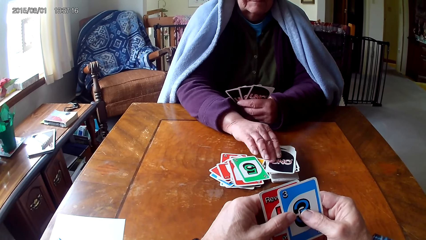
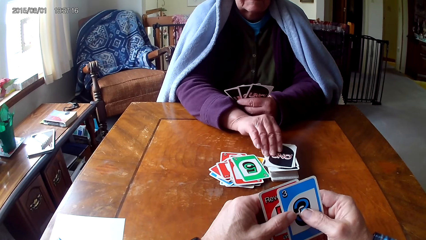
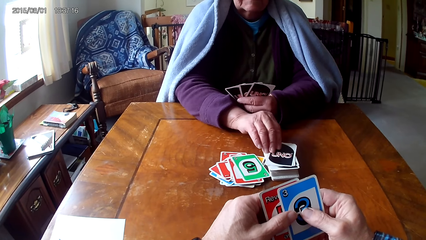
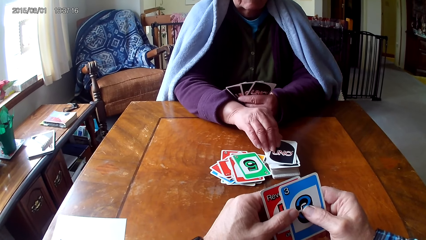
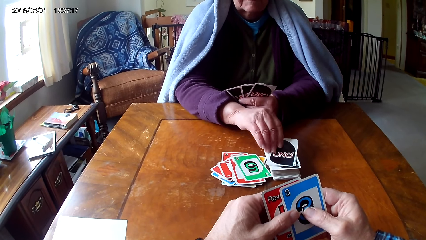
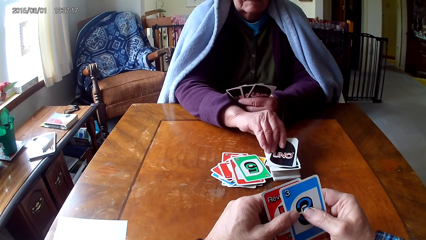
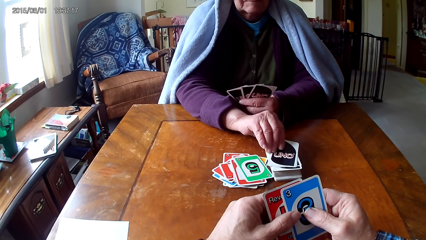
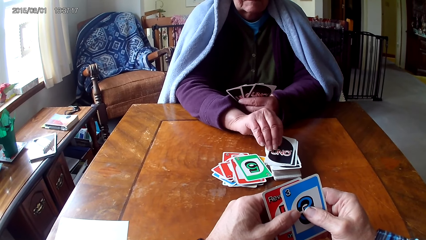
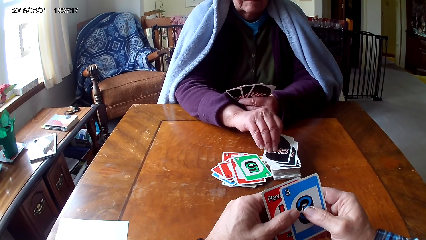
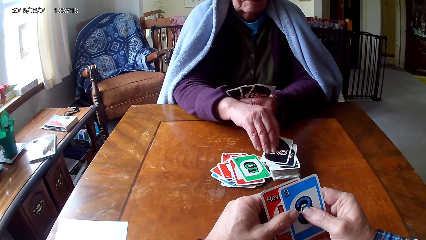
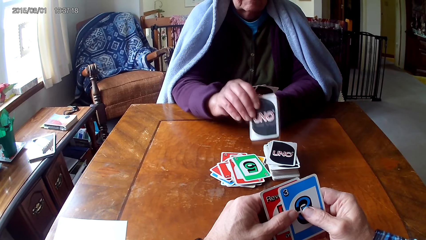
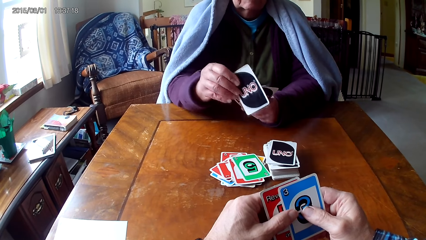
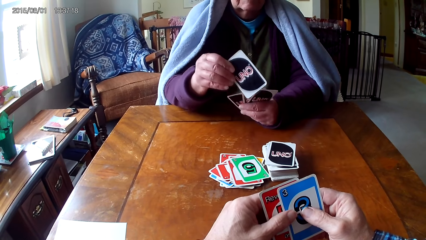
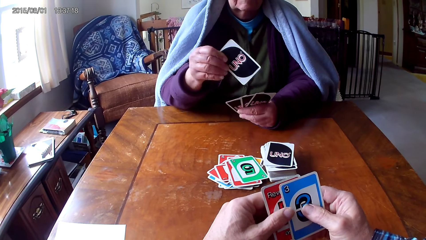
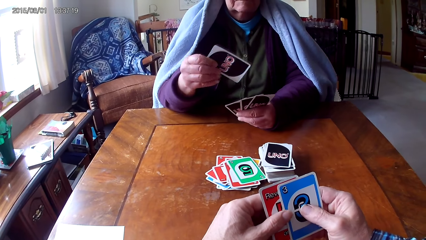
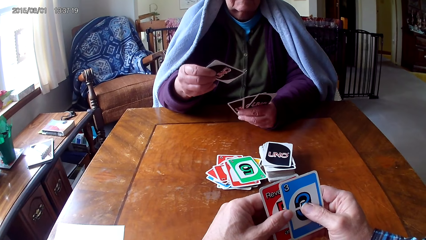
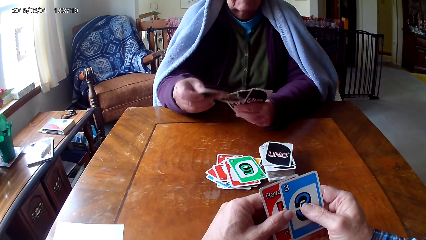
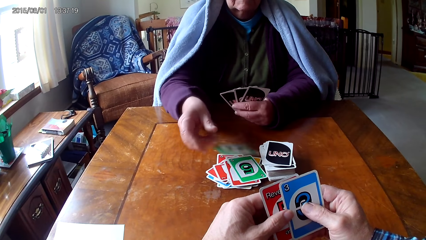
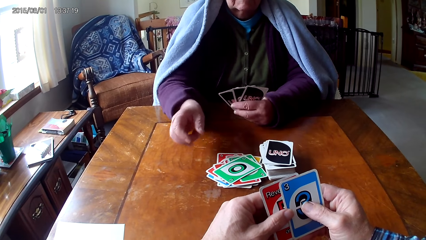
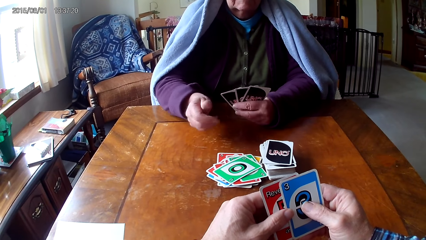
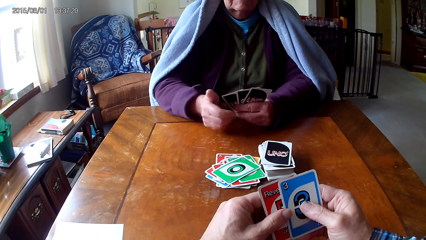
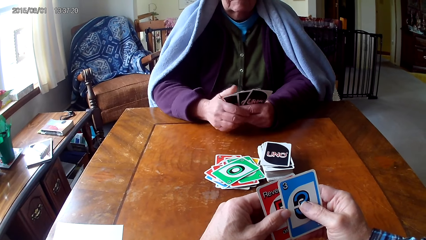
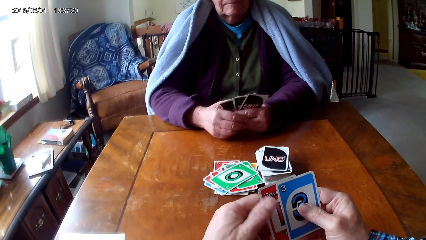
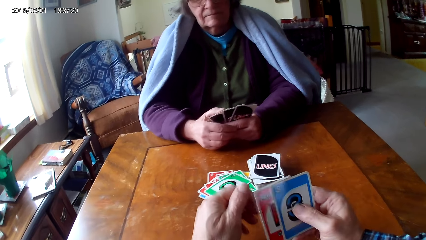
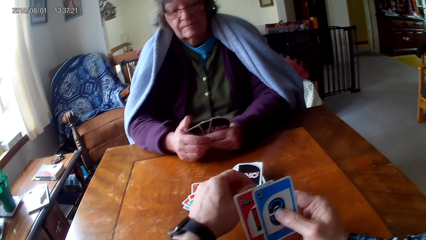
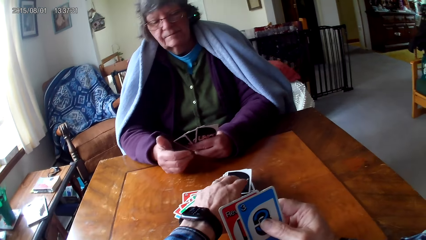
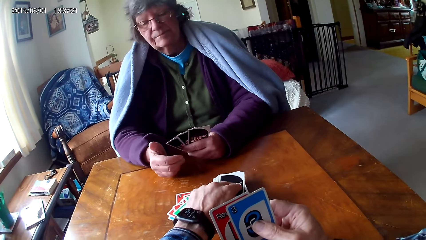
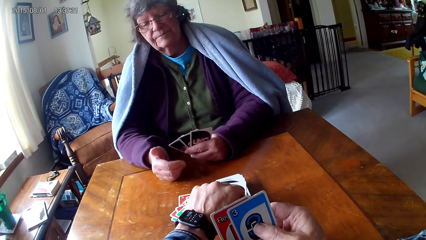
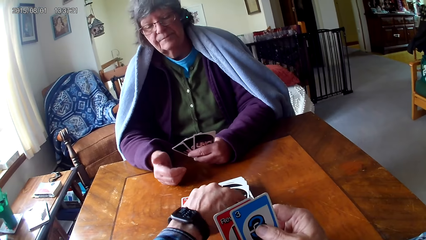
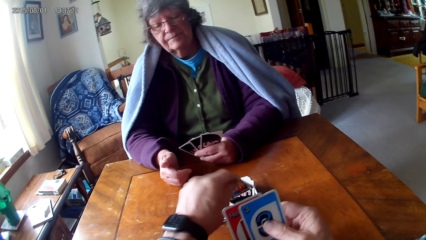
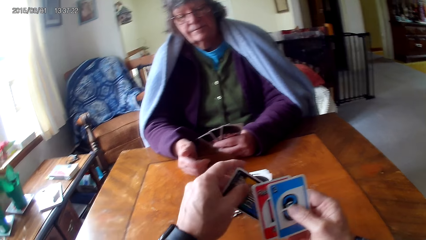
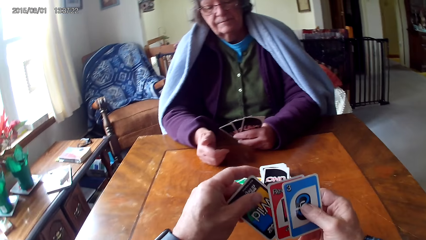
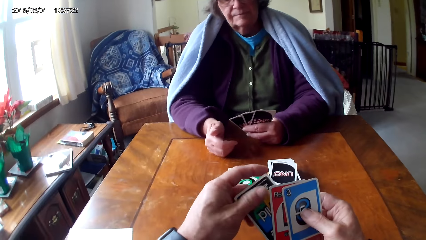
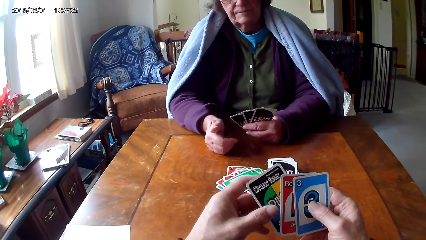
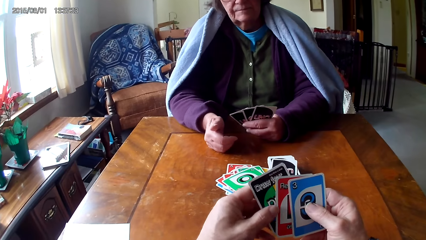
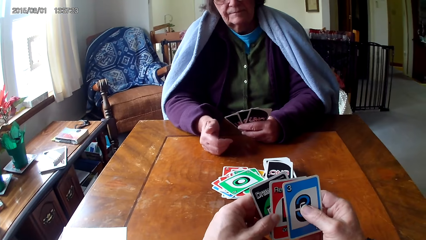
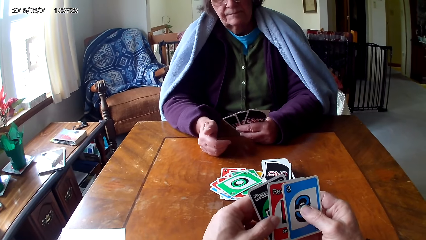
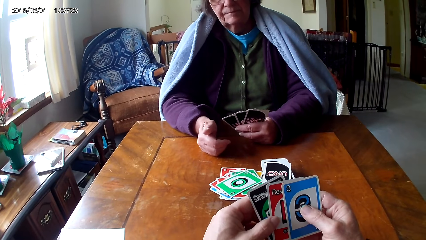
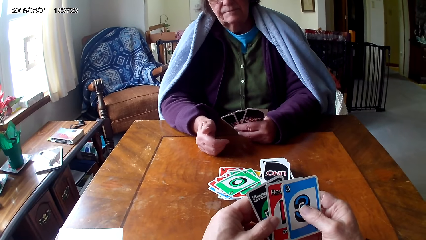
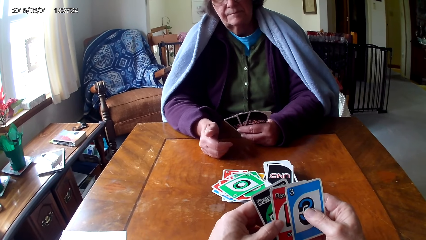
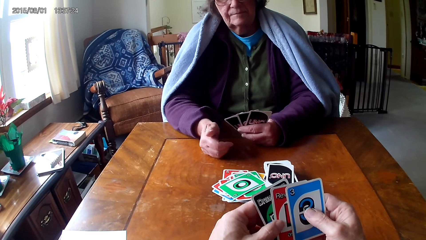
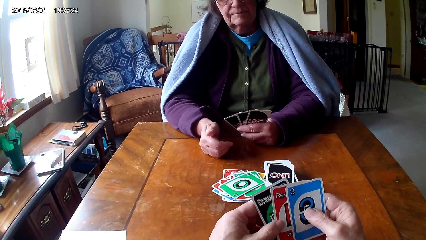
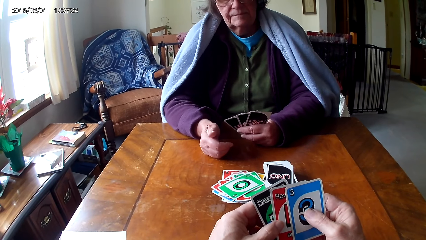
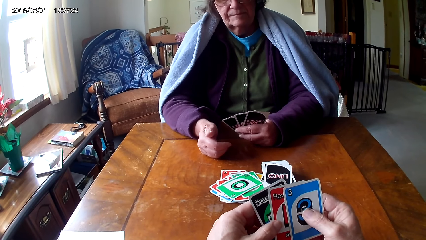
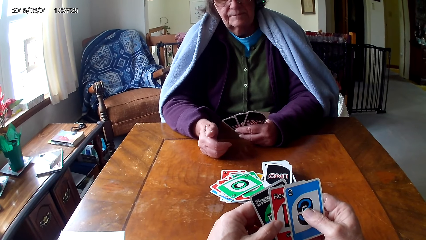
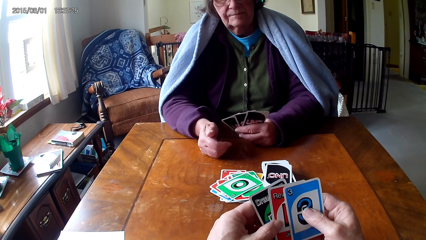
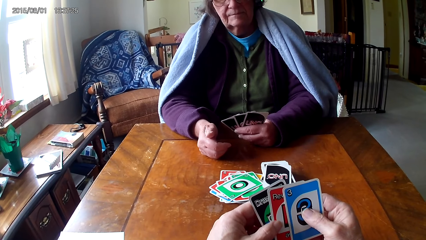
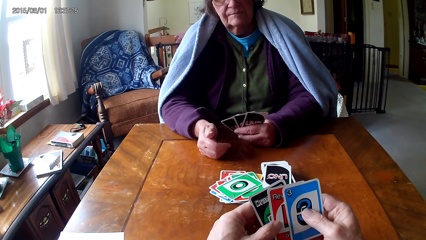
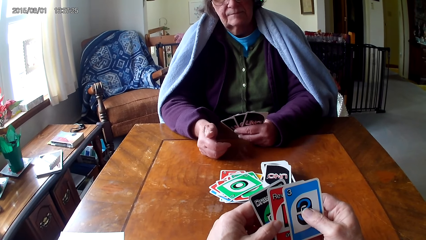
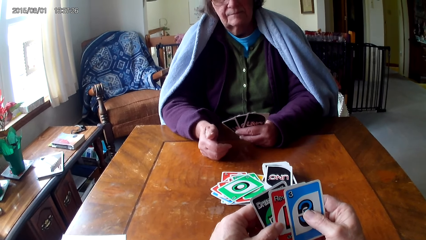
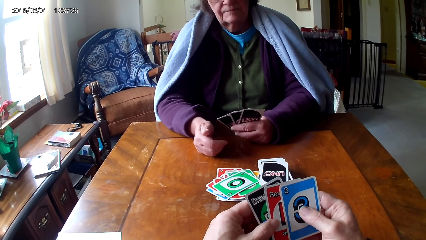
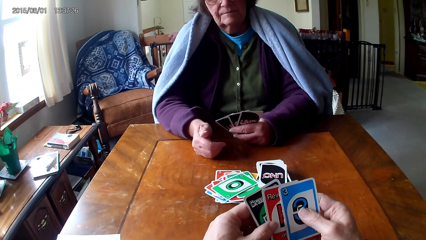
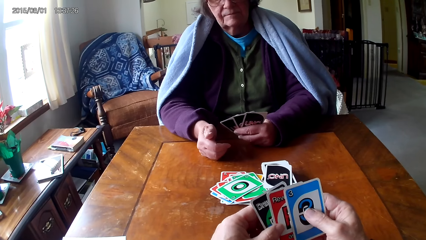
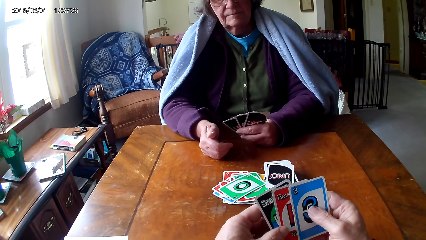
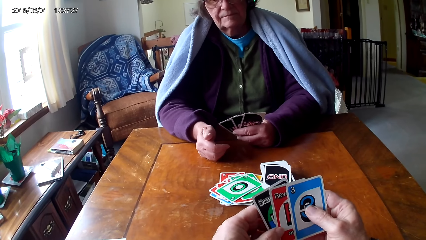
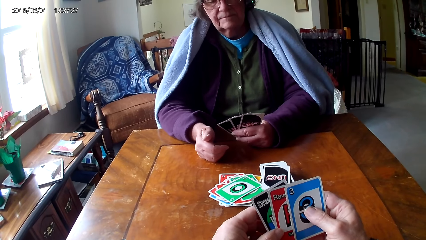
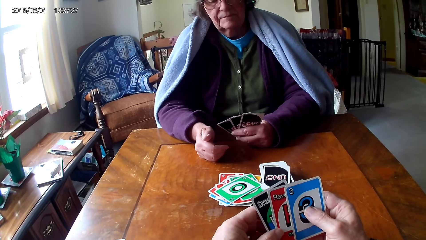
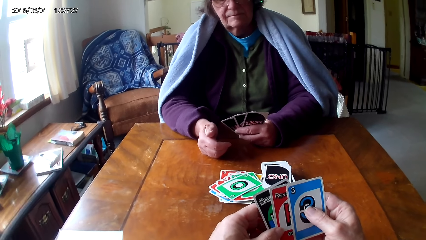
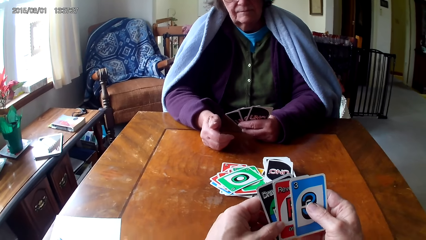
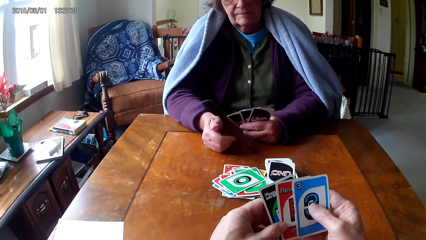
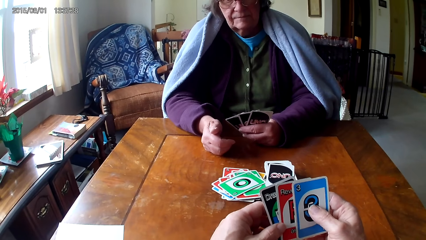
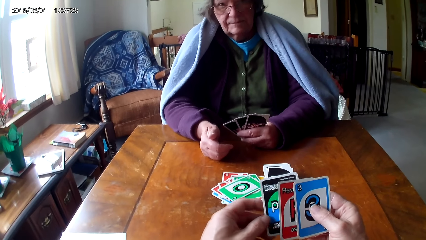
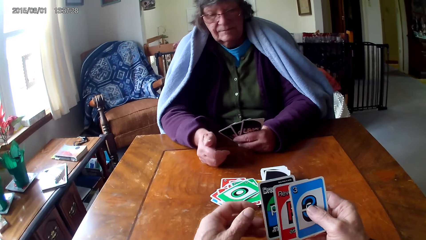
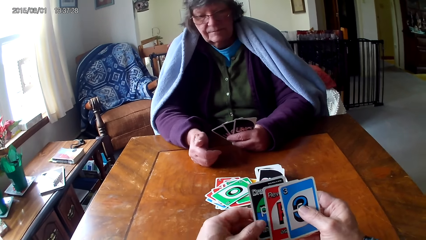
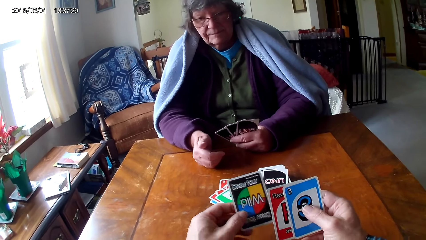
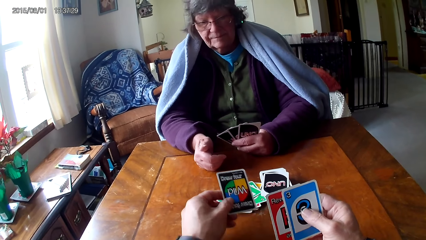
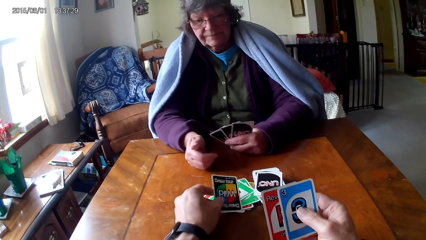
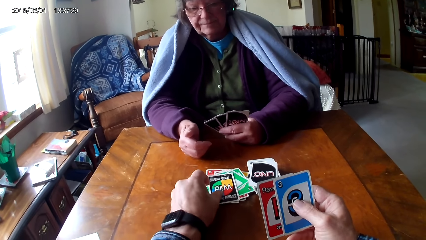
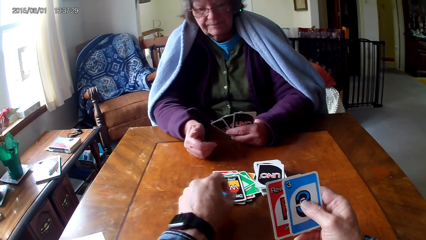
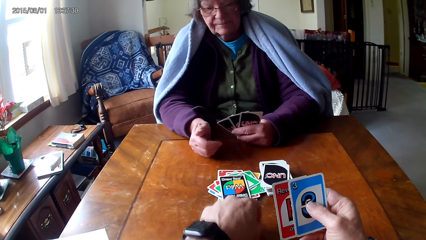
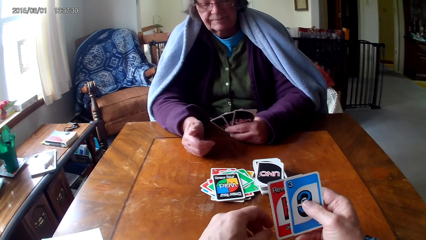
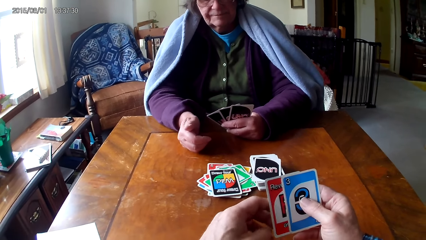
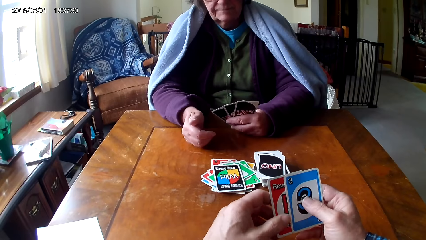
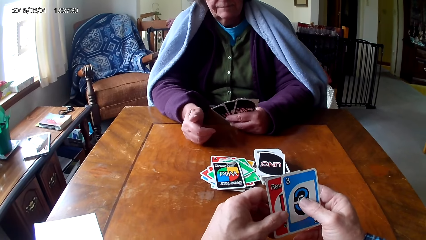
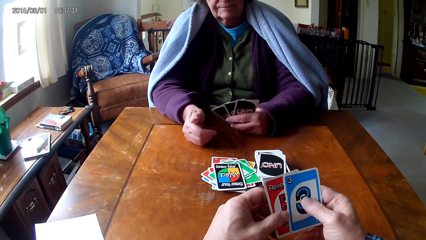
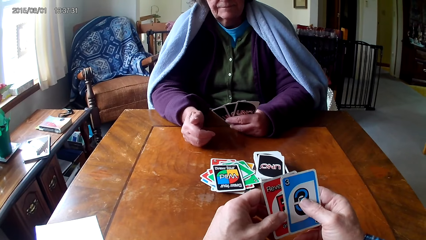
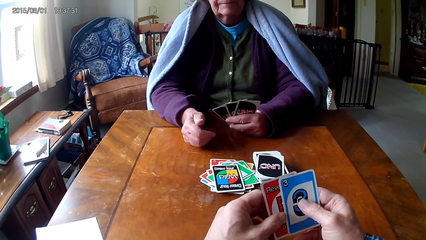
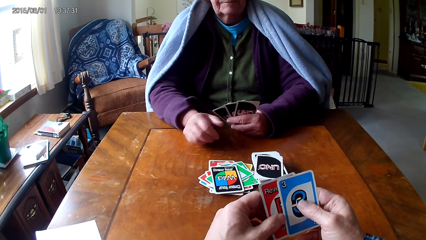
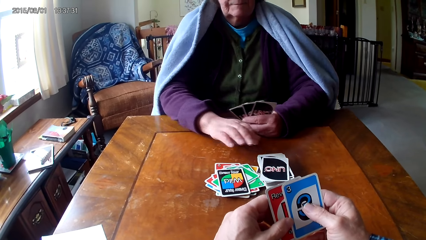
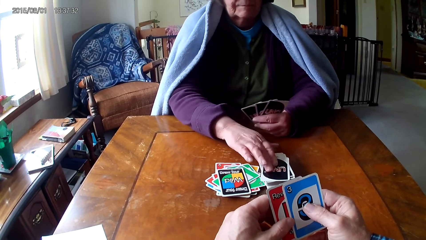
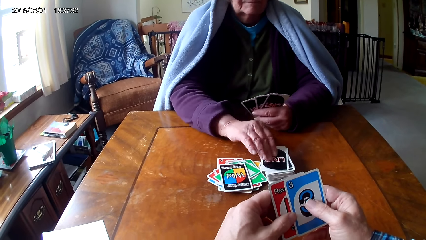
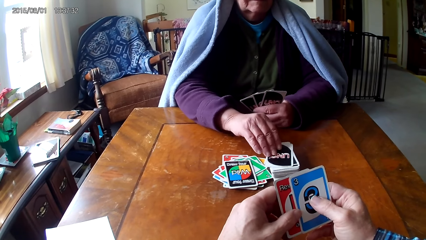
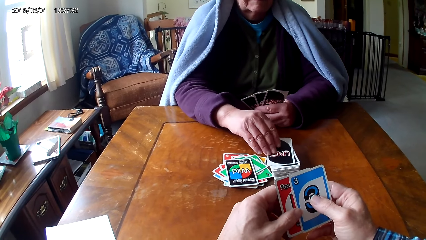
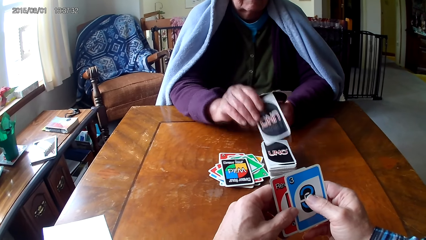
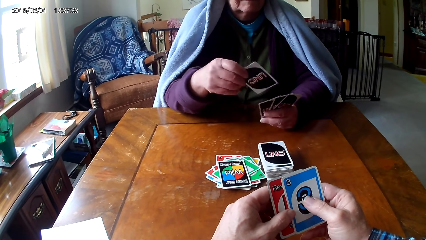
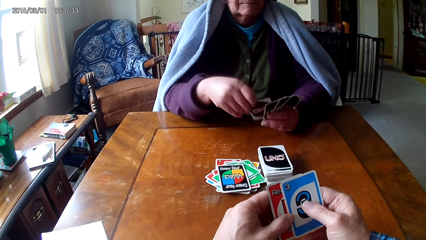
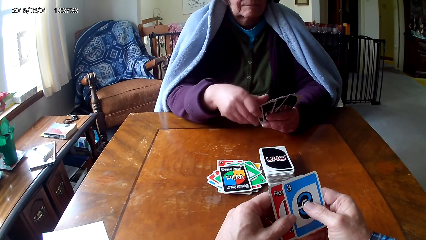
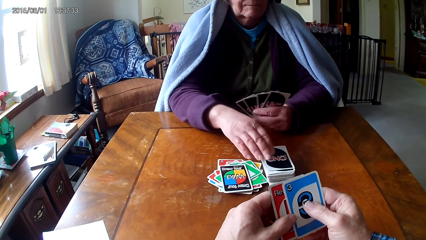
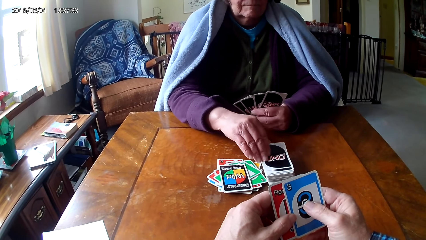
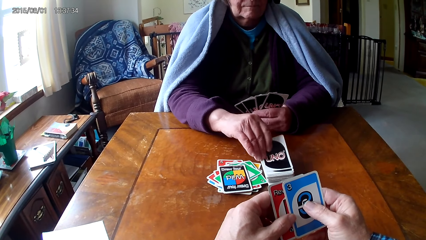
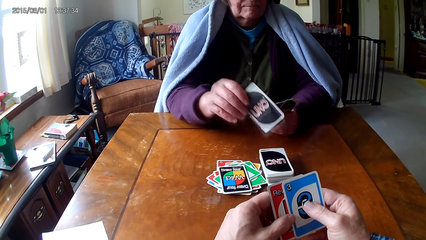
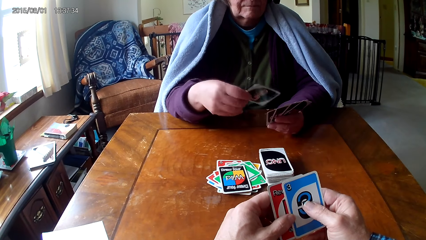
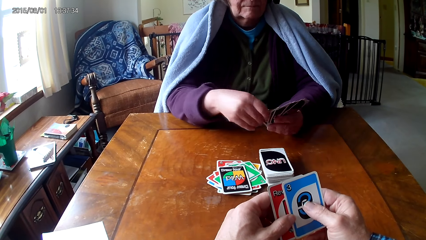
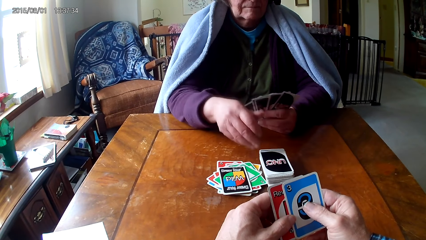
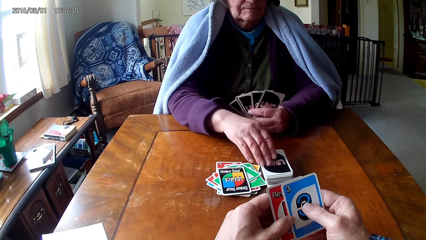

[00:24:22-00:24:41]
A woman picks a card. The woman puts down the card. The camera wearer places the card on the table. They pick the card. The woman picks the card. The camera wearer holds the card with hands. They pick the card on the other hand and place the card on the table. The woman picks the card, puts the card on other cards, picks the card, and puts the card on other cards.
